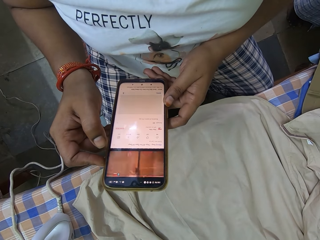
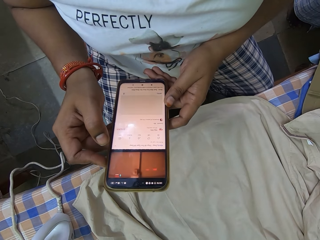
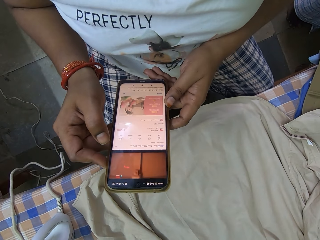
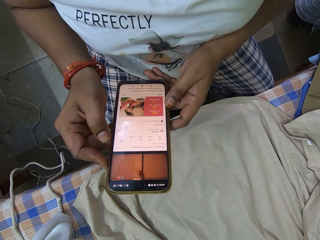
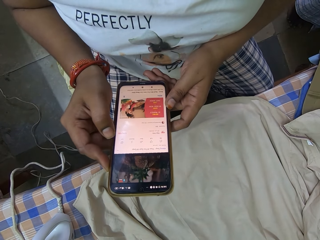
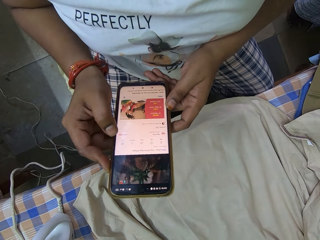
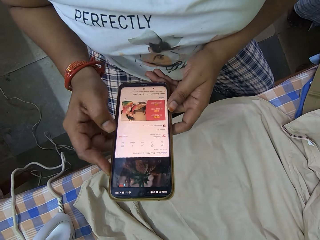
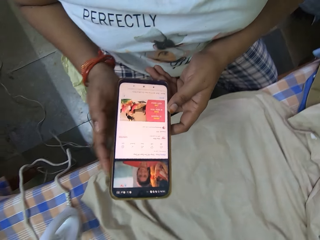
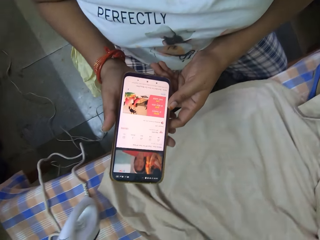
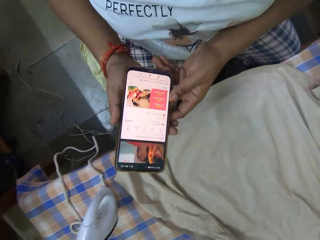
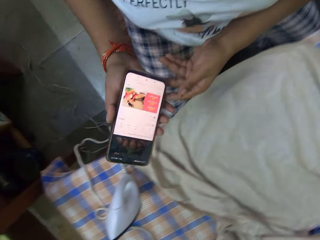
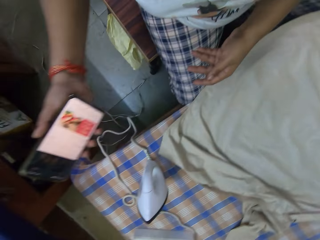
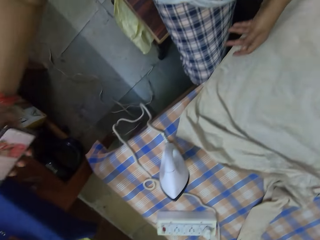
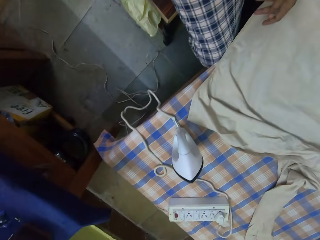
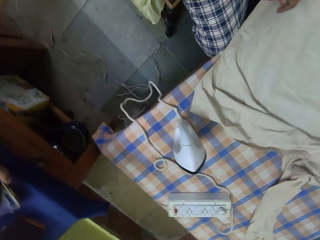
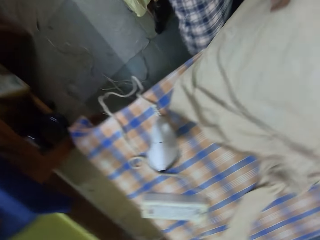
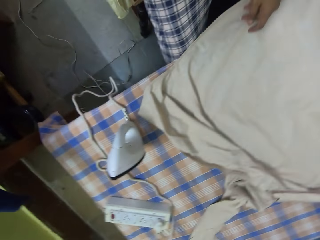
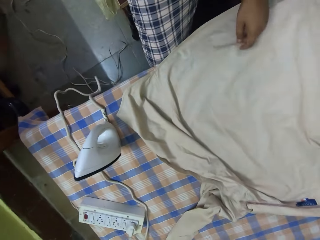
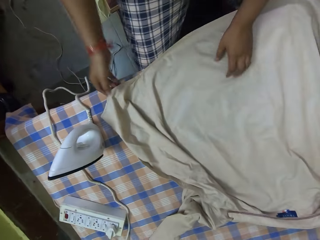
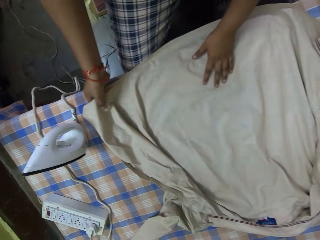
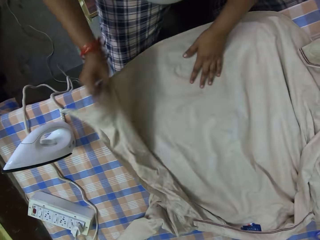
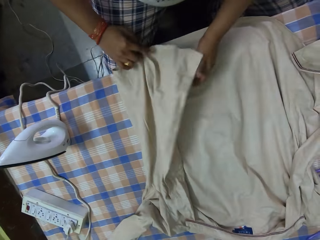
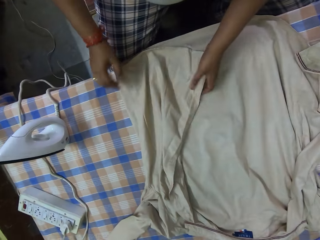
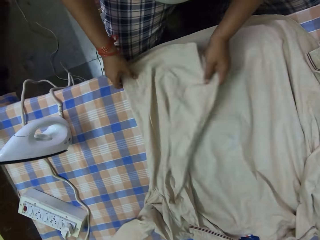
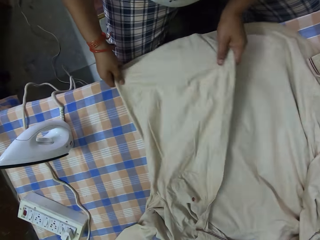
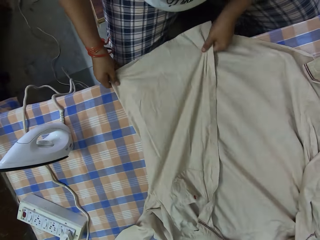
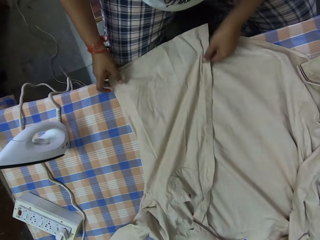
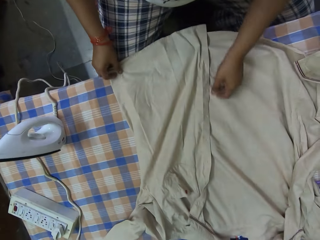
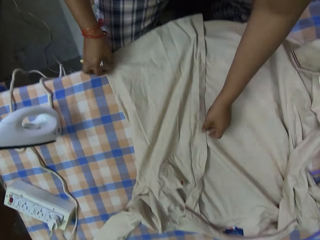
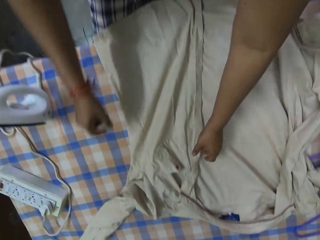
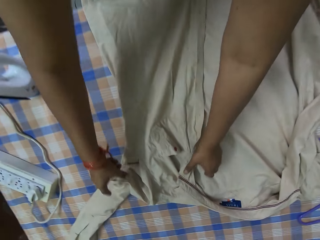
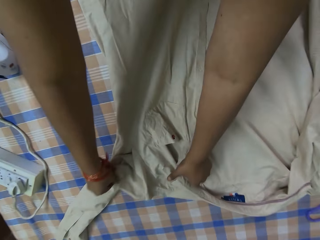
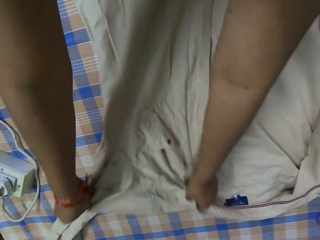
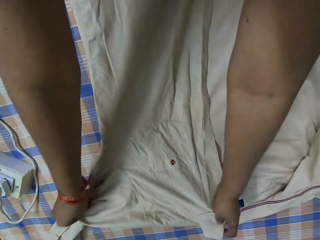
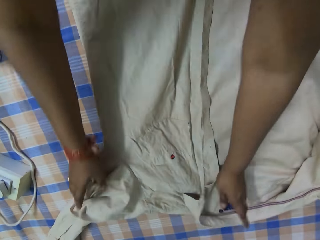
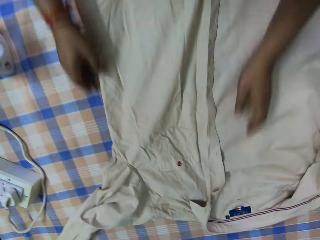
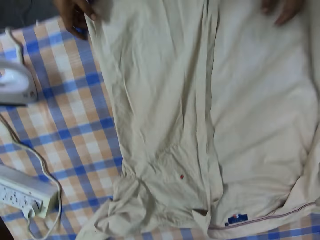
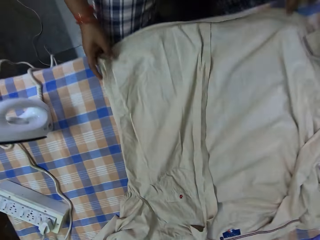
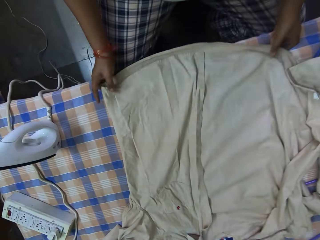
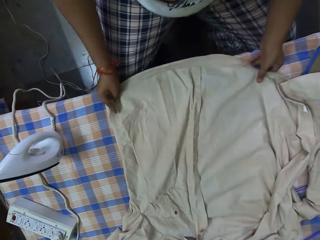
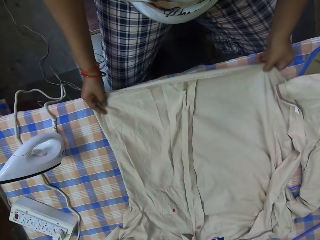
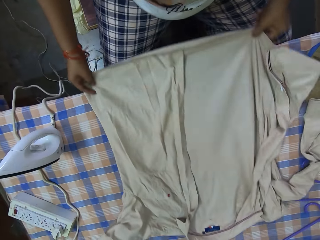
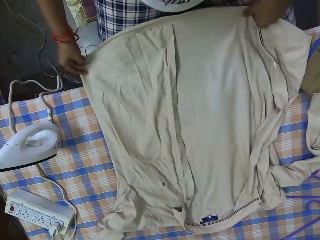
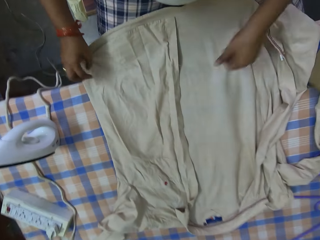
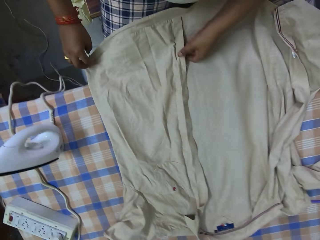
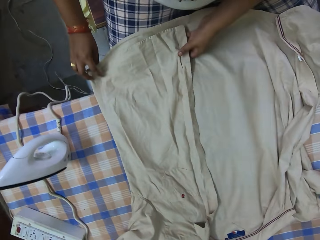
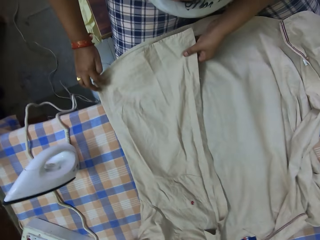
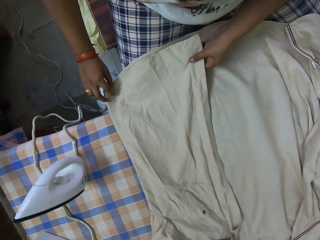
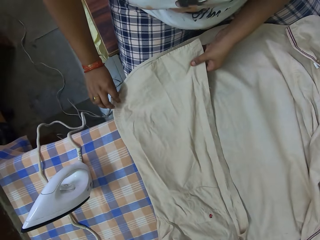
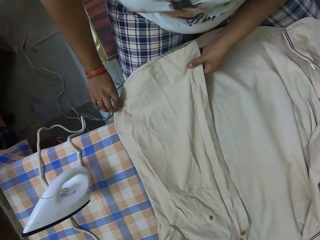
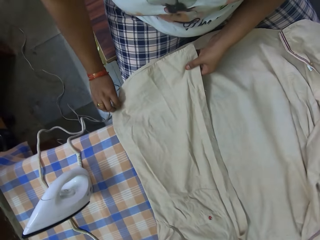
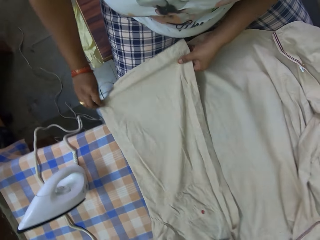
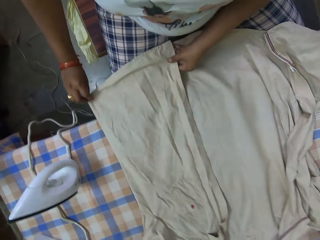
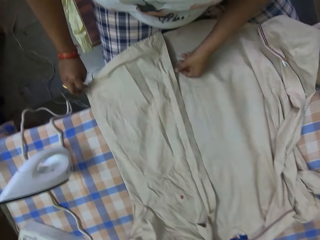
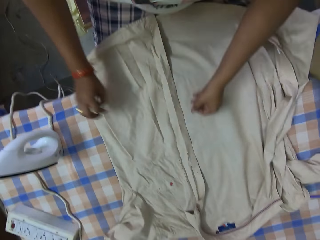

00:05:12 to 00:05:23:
The camera wearer passes the mobile phone to her right hand. She interacts with a man. The camera wearer places the mobile phone in her hand on the table. She adjusts the shirt on the ironing board with her hands. She holds a piece of cloth and straightens the piece of cloth with her hands.

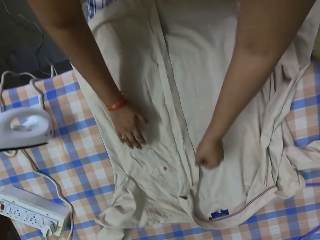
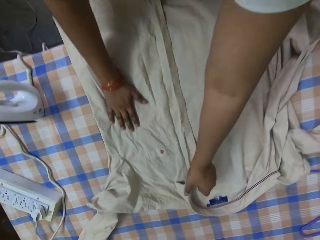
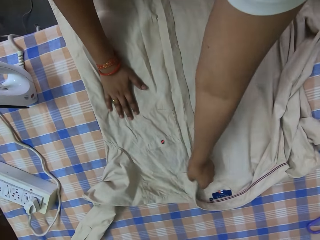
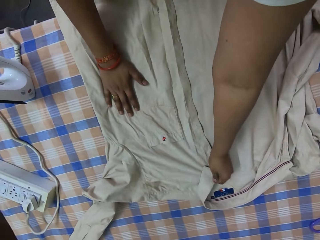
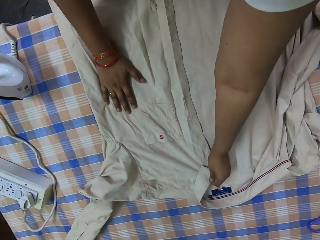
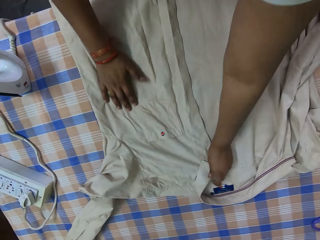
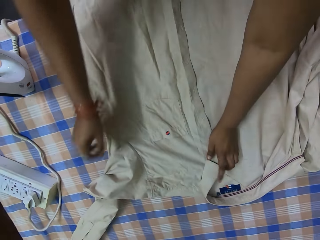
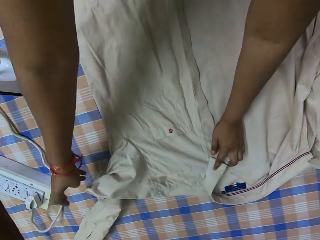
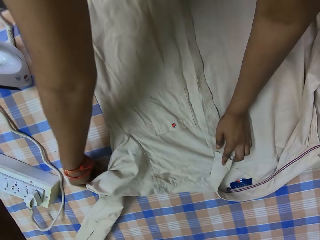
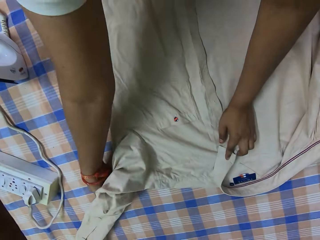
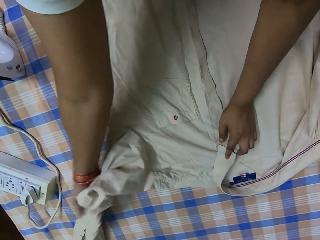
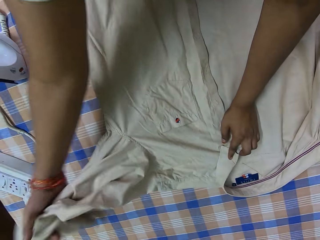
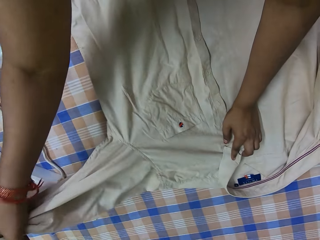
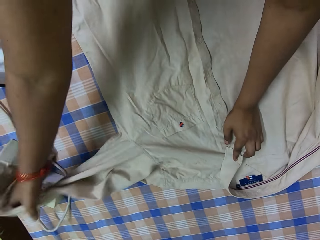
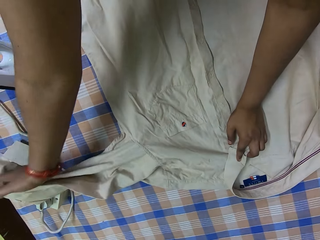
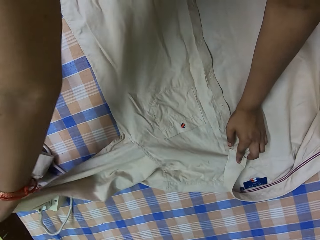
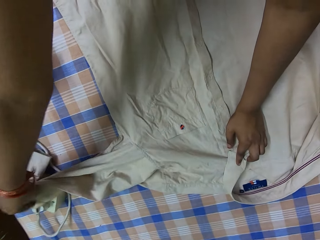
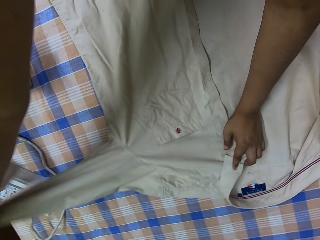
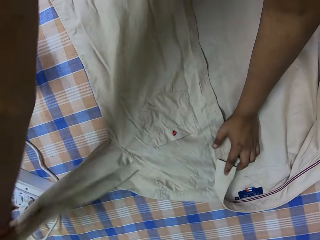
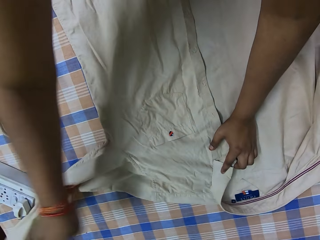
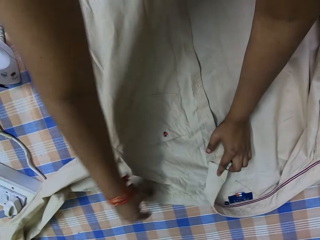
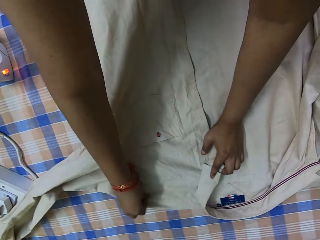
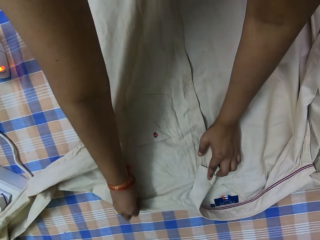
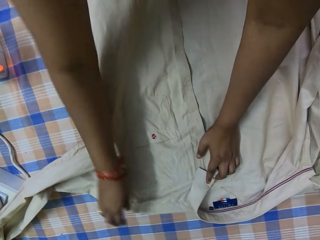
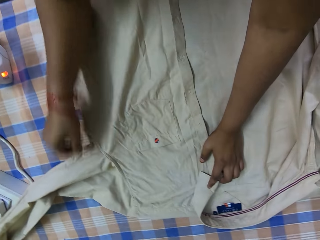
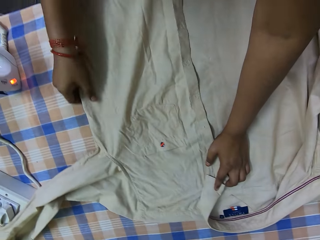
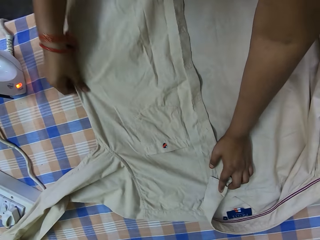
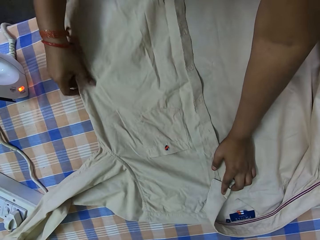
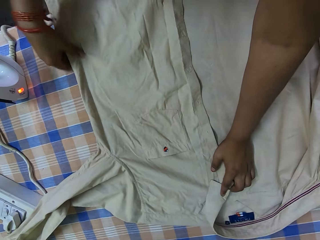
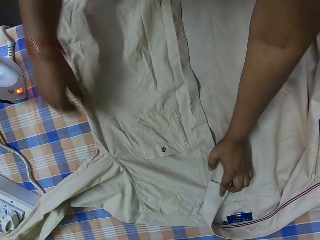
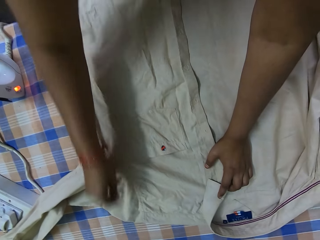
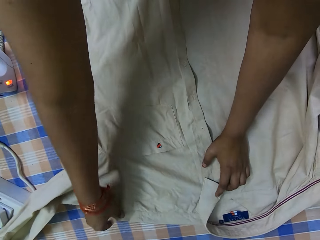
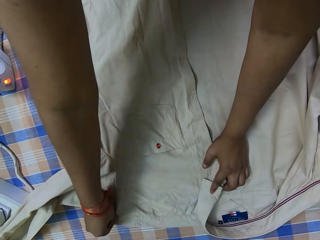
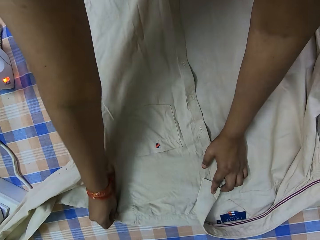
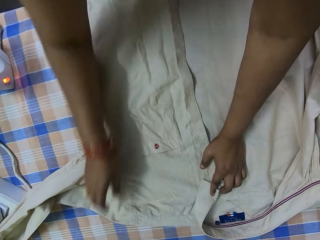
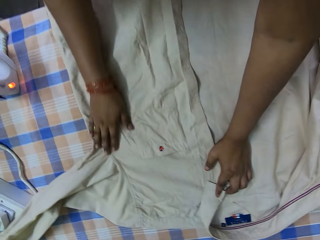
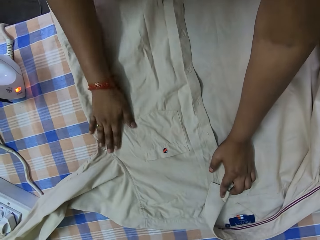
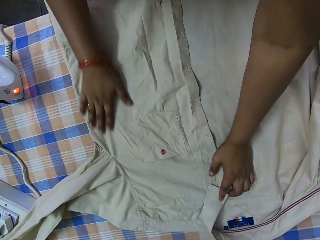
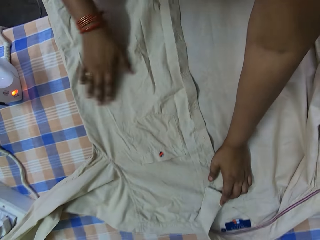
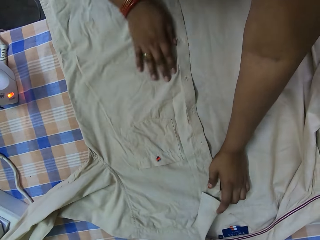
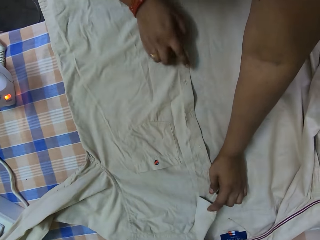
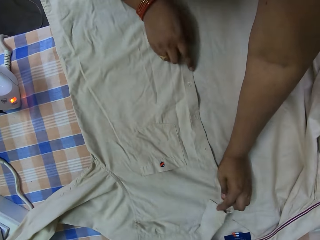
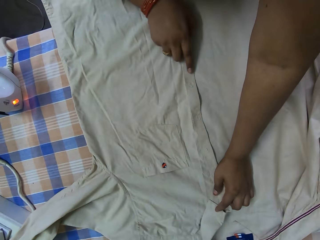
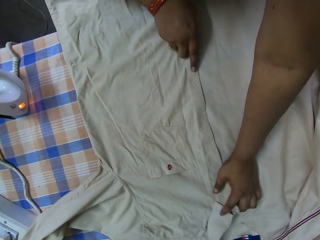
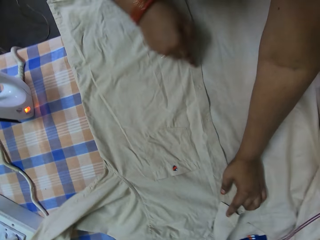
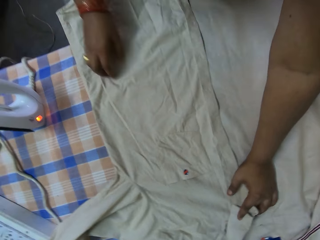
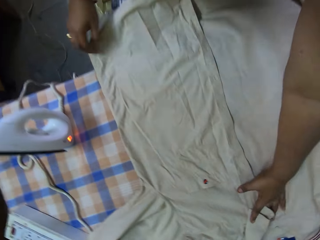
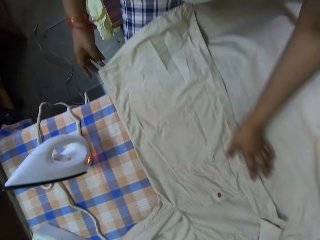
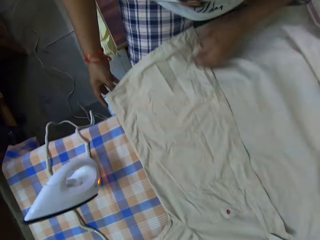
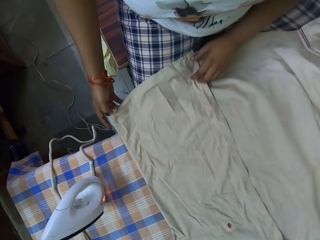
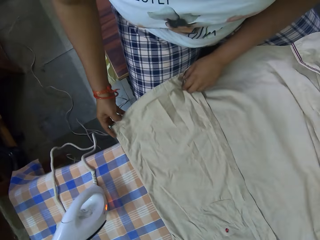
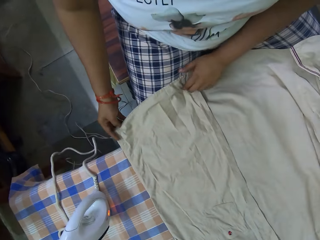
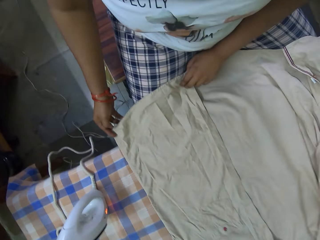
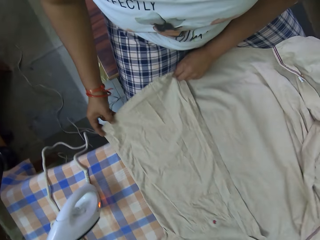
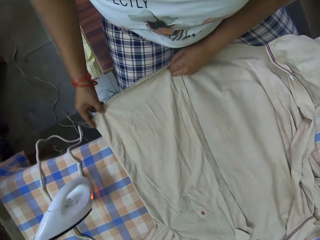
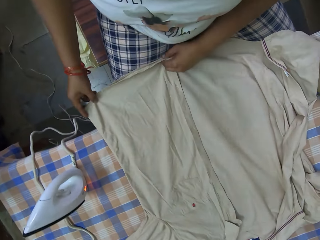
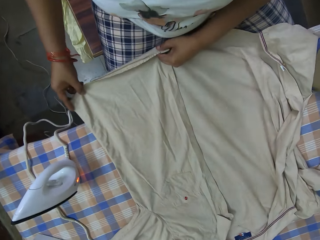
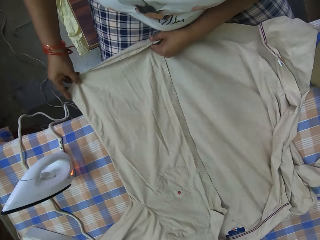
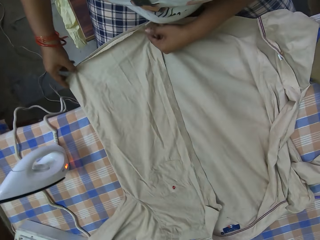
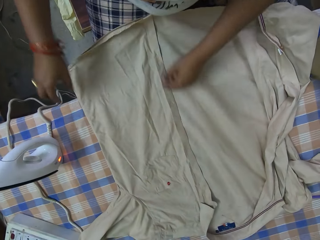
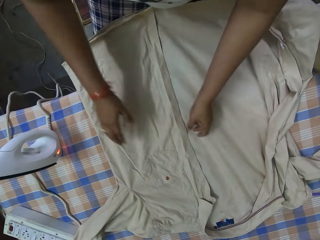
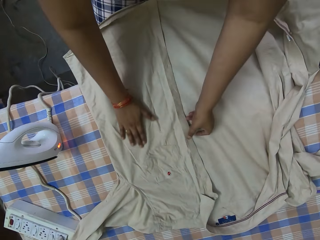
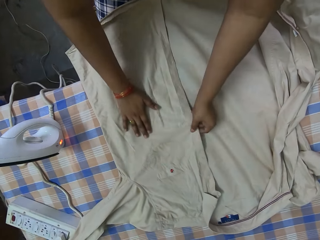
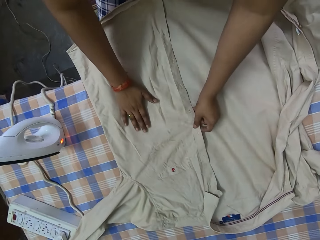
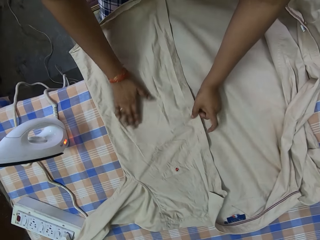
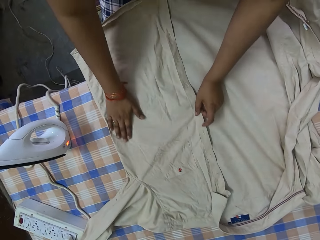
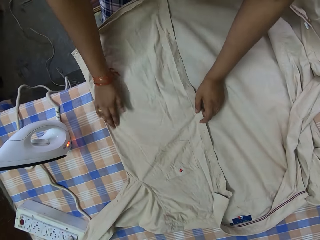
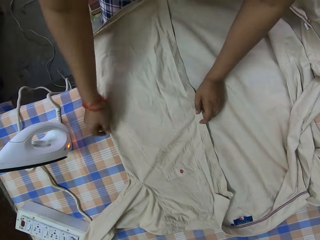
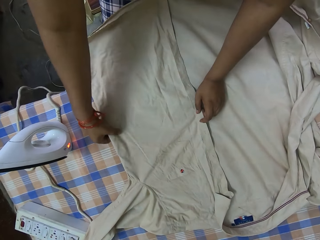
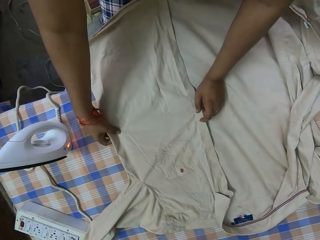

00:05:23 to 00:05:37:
The camera wearer unfolds a piece of cloth.
